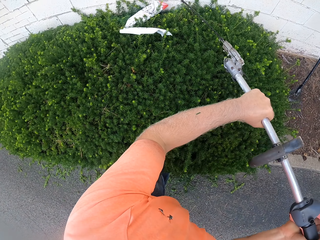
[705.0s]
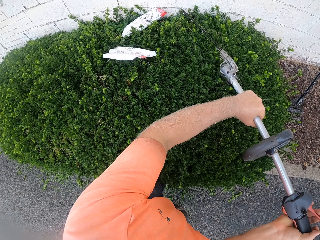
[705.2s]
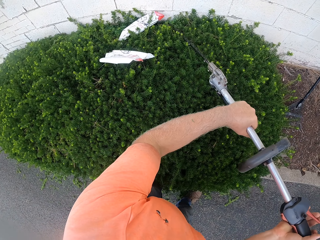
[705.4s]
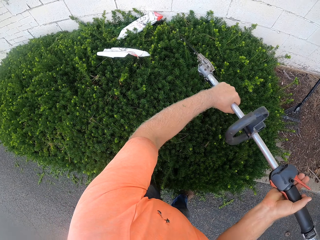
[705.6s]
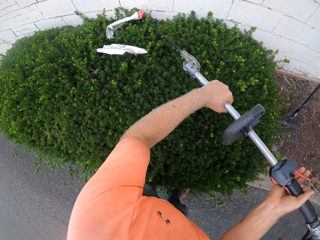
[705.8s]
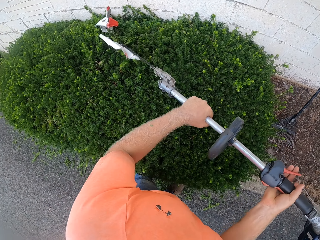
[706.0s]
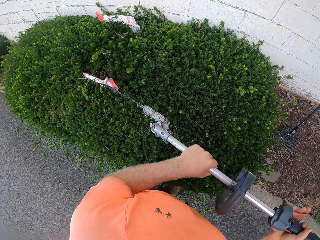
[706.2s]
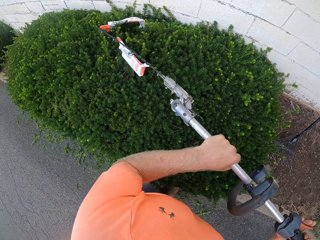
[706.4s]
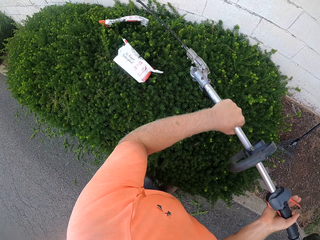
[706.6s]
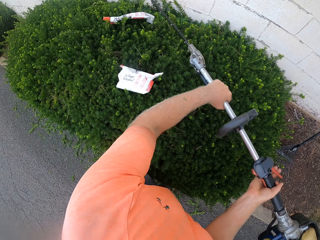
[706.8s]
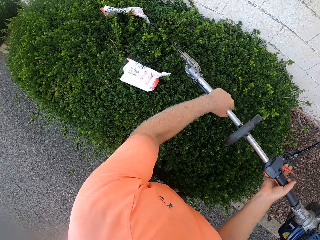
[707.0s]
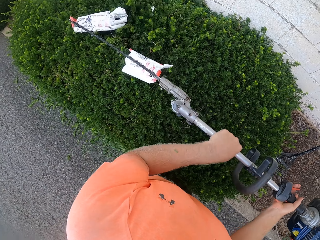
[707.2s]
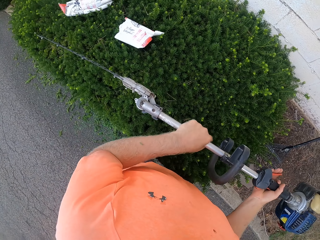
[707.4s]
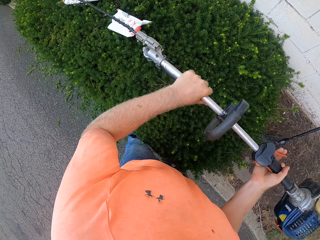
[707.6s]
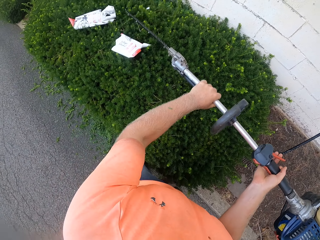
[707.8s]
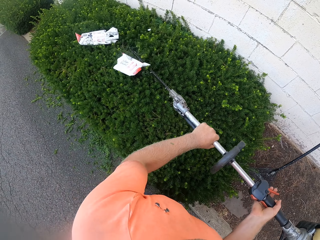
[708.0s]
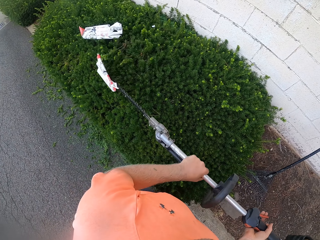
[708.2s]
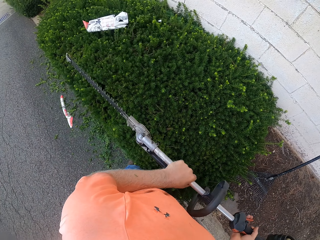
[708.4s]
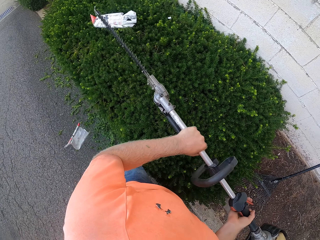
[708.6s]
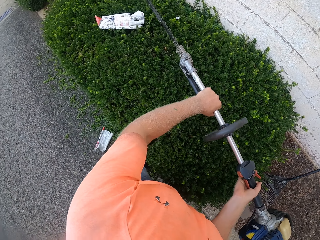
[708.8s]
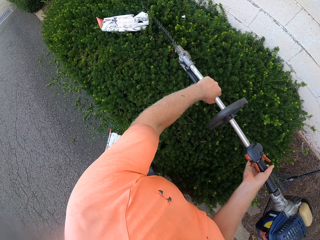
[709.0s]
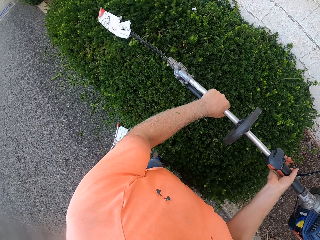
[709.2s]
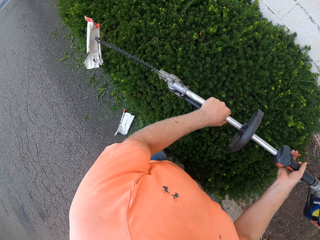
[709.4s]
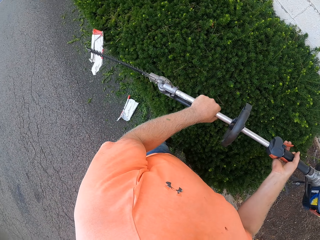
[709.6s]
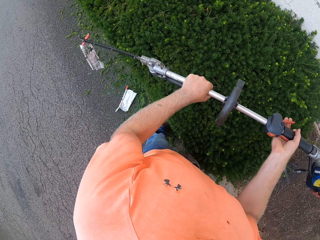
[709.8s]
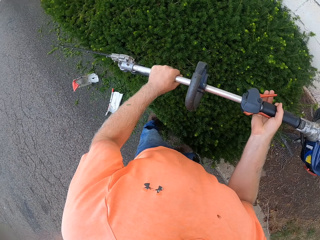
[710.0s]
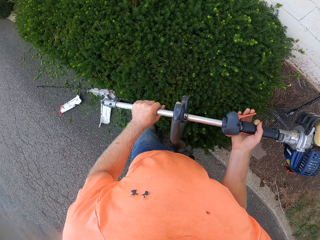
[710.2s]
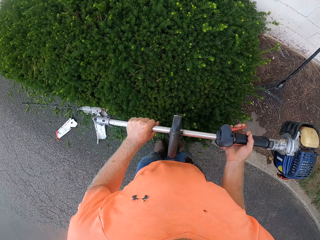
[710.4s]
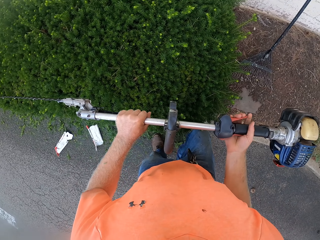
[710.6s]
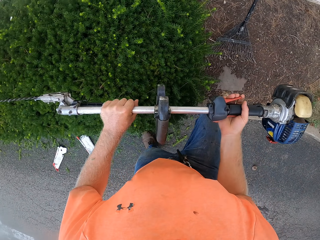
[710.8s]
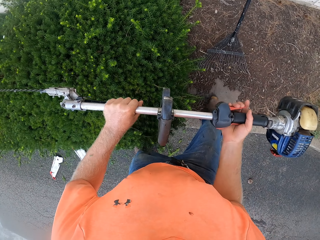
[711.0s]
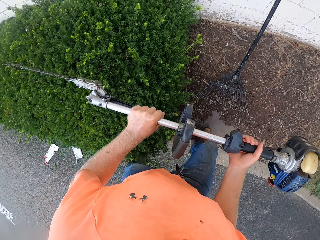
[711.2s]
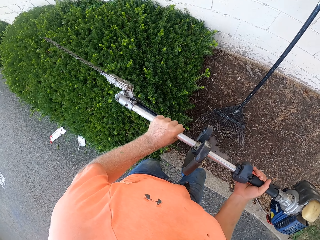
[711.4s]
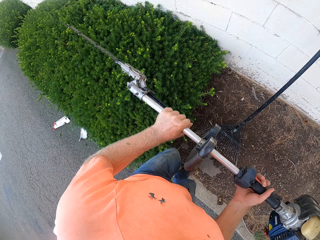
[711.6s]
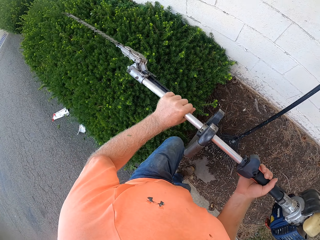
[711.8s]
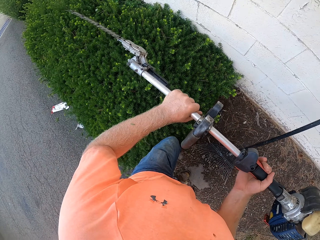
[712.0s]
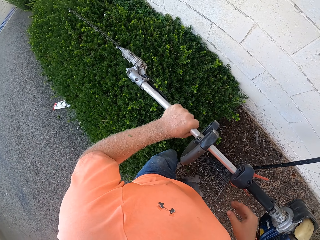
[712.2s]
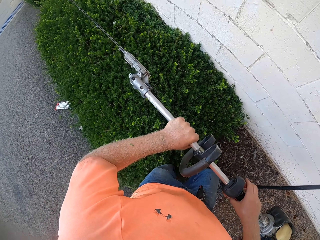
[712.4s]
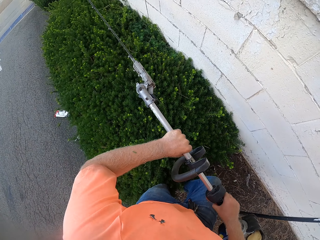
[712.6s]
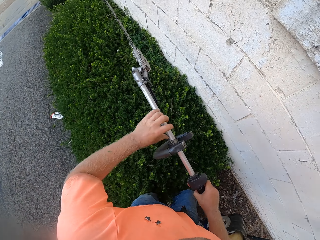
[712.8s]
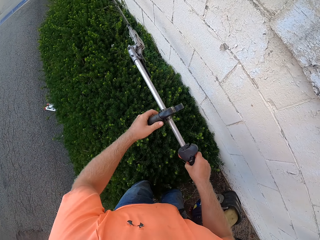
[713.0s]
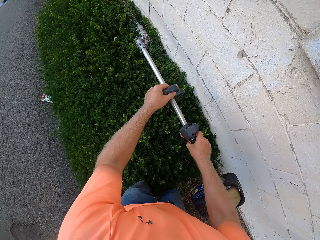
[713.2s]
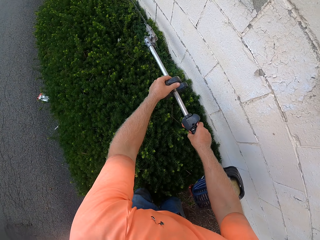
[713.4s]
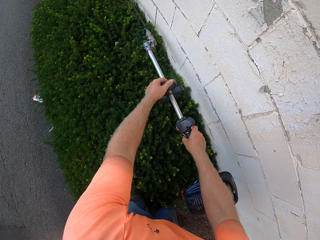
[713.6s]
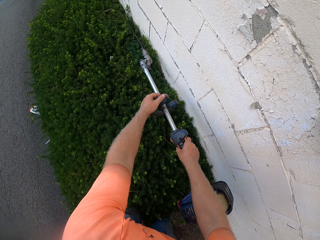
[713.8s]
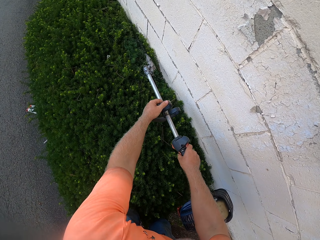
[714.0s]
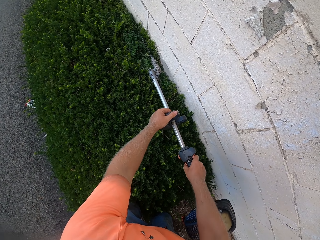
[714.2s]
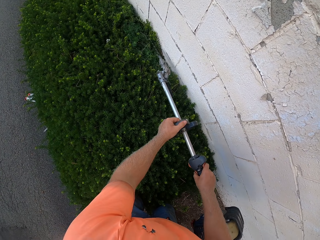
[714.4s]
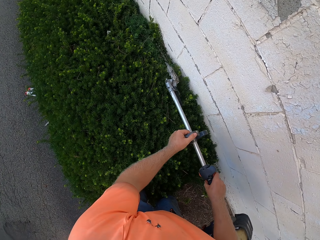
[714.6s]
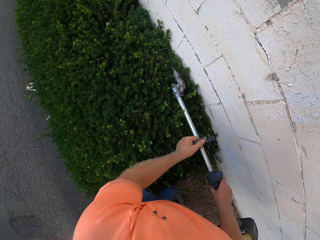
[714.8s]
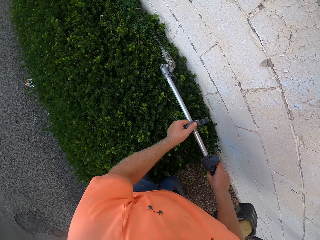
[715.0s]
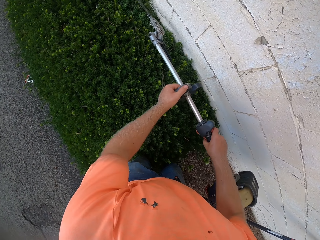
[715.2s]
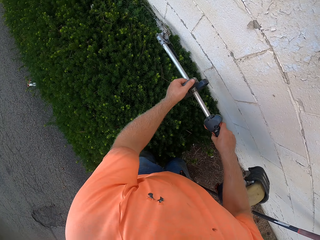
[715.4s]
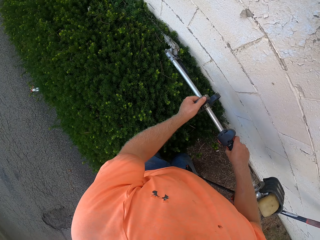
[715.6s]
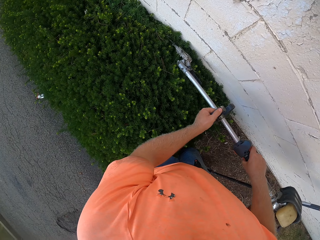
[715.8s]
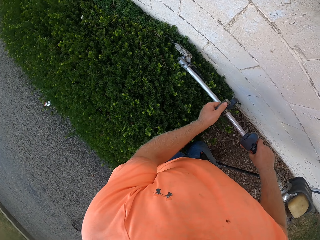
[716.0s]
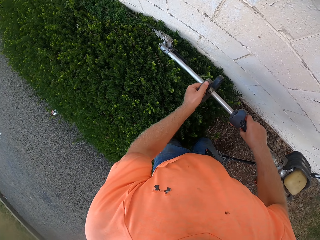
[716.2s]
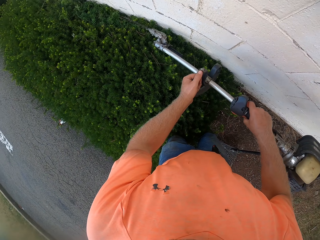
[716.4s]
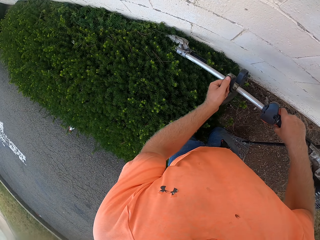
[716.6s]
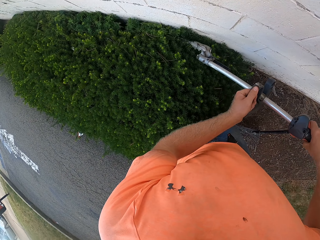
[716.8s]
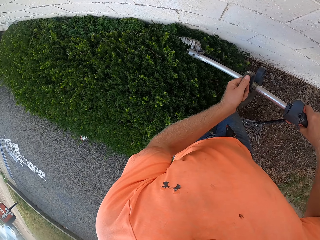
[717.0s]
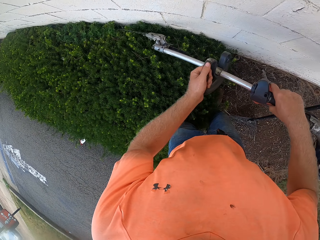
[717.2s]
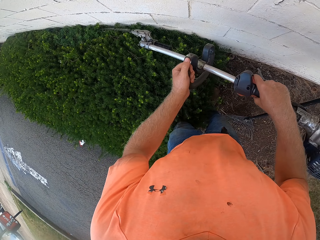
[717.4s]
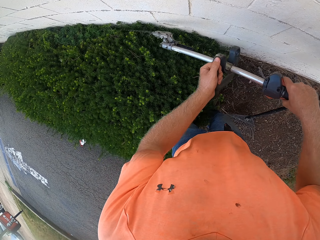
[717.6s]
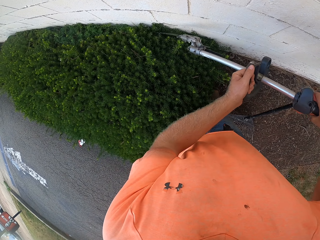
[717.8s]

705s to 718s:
The camera wearer adjusts a hedge trimmer in his hands. He trims a hedge with the hedge trimmer.

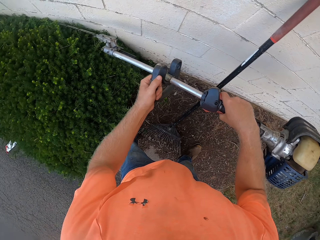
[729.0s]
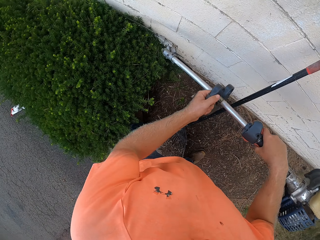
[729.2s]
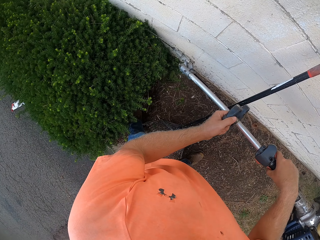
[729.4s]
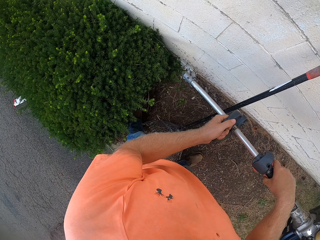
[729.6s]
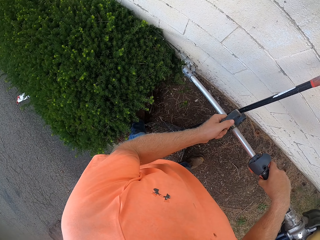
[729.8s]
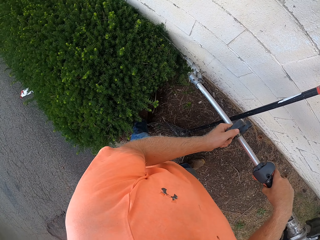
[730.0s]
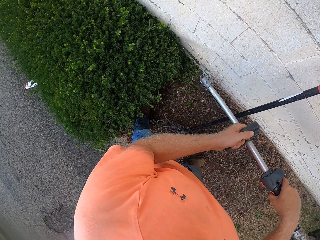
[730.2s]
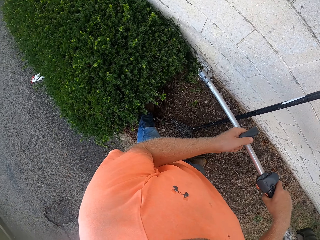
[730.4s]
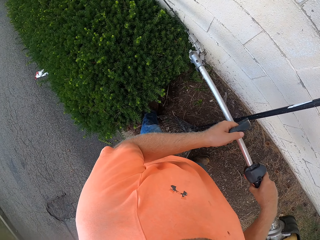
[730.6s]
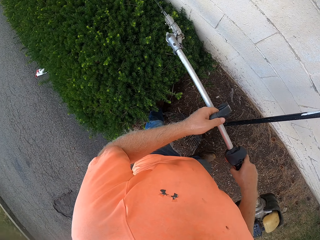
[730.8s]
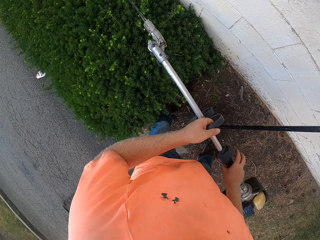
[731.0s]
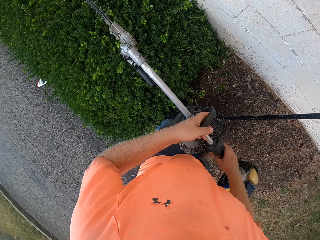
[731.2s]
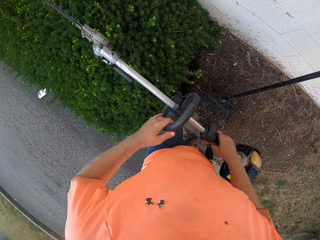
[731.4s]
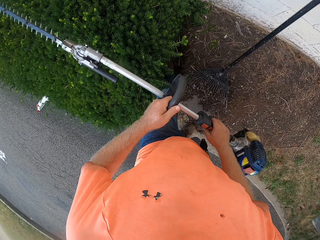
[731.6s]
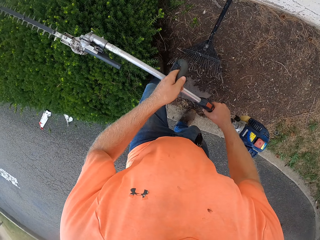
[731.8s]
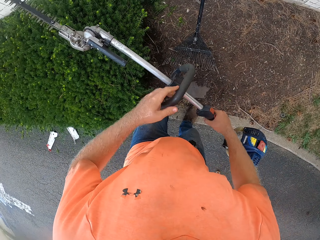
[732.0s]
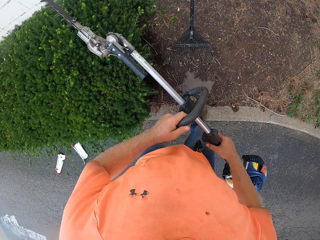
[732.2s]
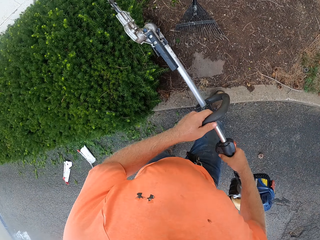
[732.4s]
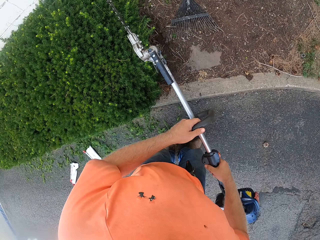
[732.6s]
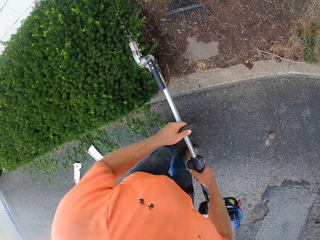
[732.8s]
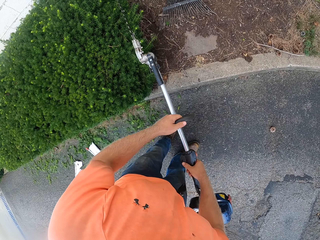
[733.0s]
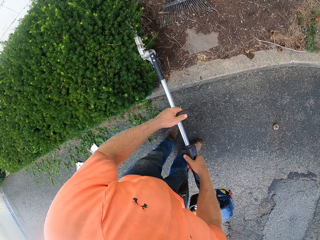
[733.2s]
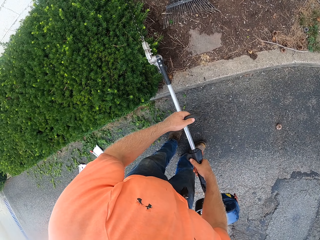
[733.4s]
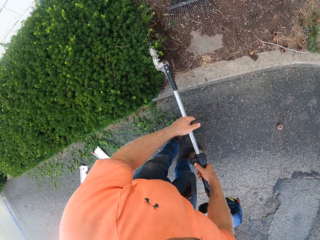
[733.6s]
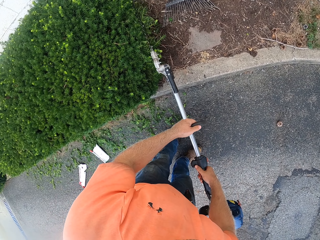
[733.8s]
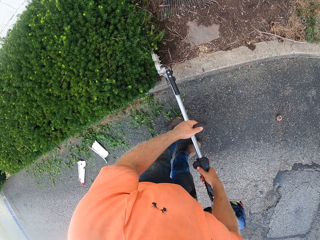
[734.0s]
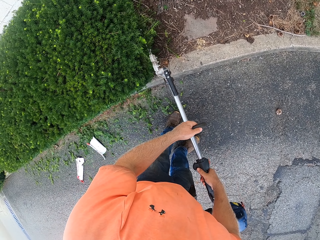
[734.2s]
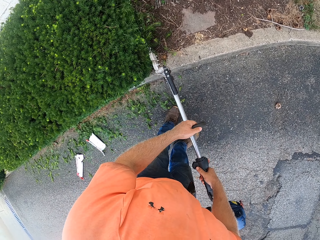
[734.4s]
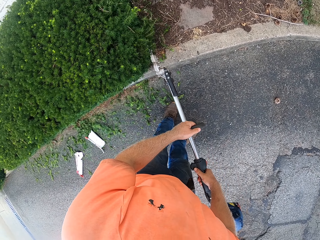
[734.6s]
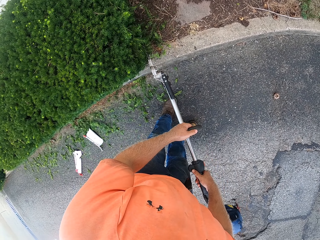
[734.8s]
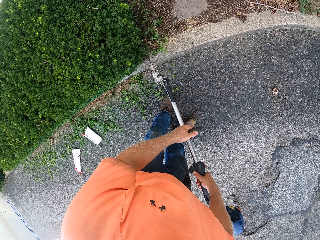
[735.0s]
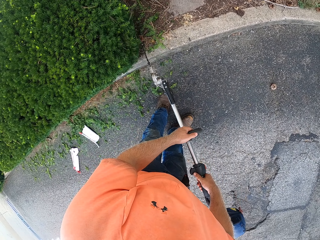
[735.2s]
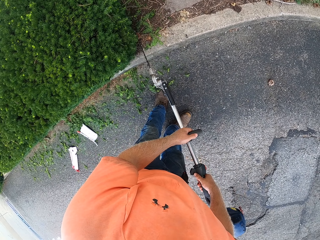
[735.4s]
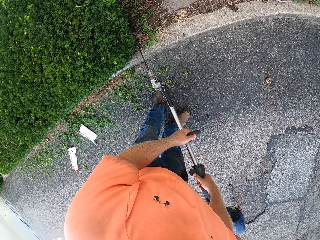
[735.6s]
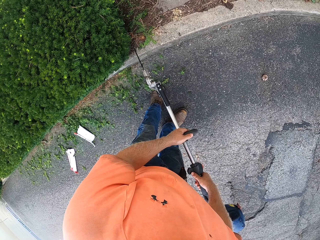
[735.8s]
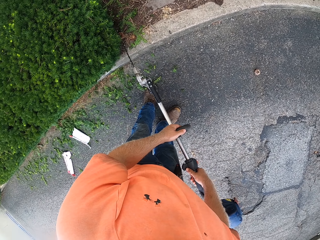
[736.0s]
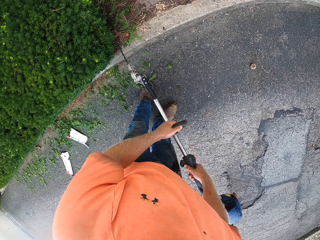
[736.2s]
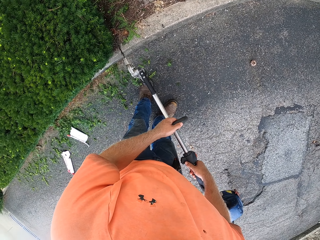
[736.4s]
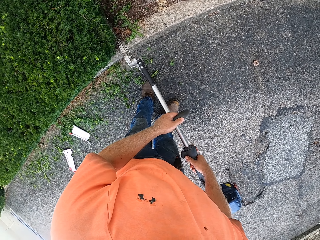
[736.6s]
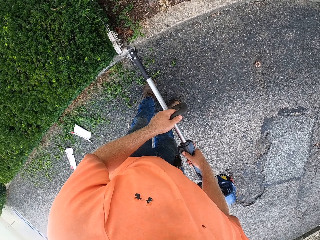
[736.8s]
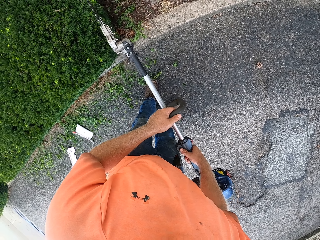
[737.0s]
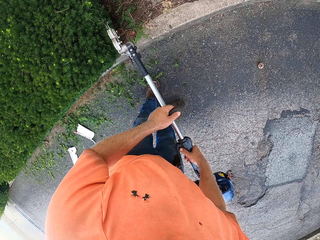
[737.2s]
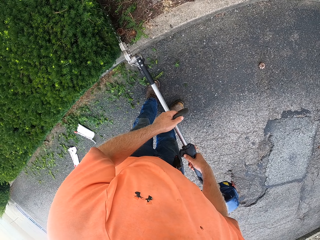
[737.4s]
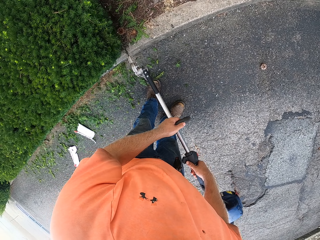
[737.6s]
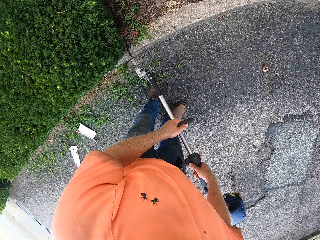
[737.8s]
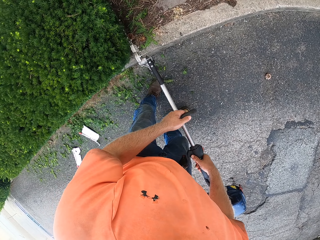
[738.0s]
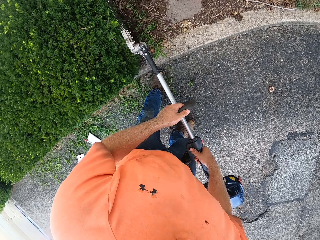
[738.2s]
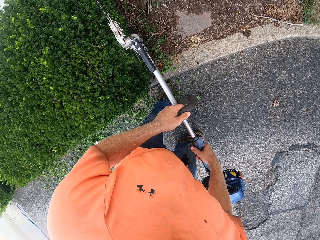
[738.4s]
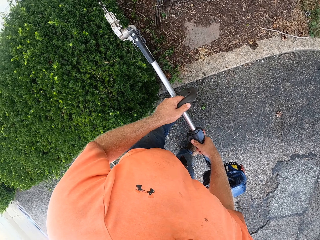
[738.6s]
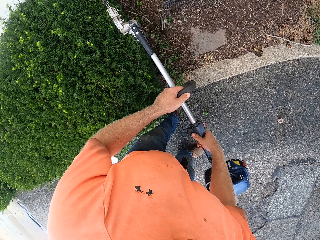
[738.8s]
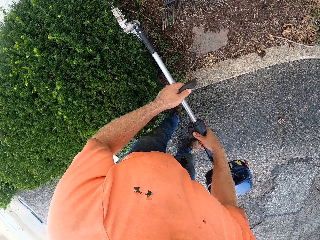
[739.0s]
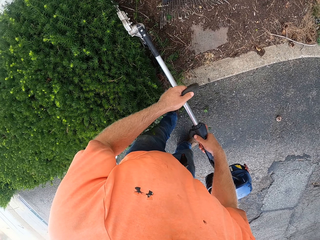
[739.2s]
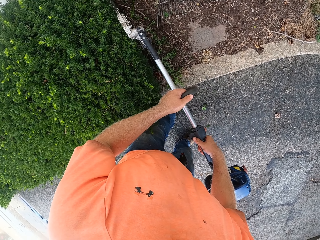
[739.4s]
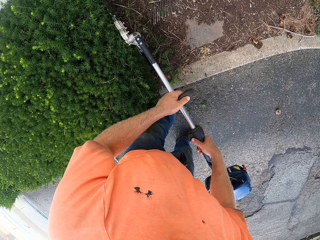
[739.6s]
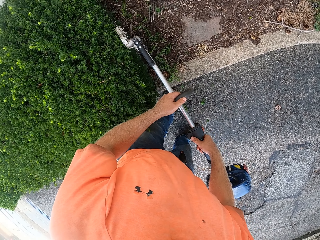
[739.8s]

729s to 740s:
The camera wearer adjusts a hedge trimmer in his hands. He trims a hedge with the hedge trimmer.
